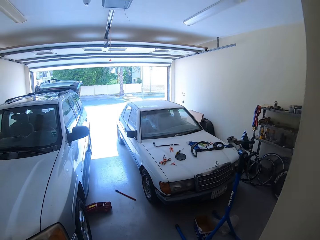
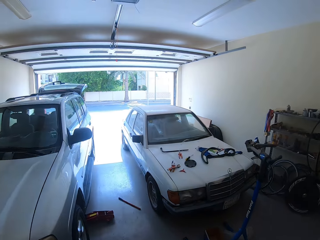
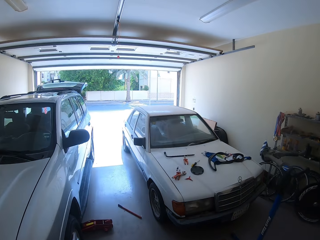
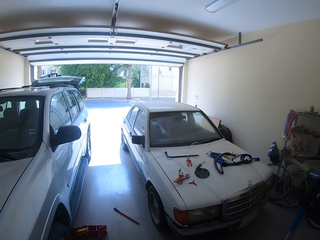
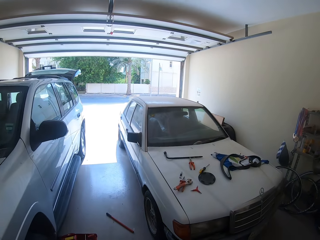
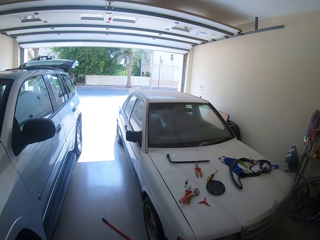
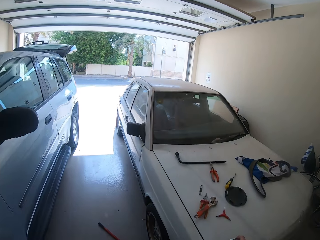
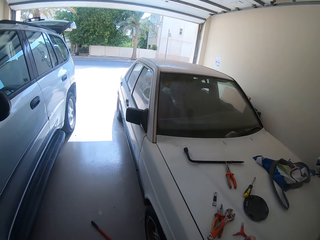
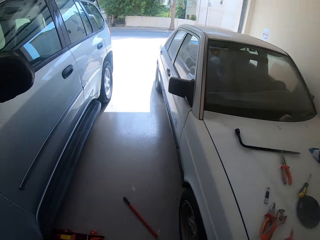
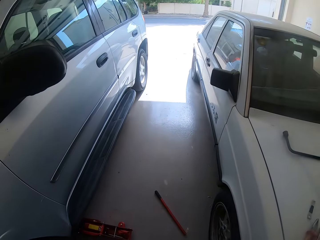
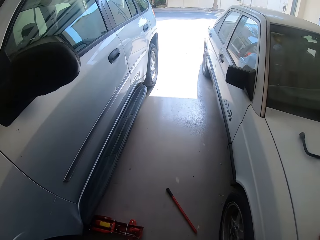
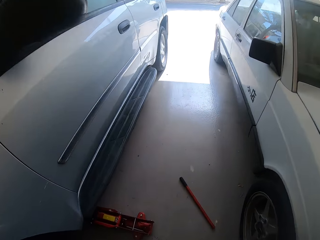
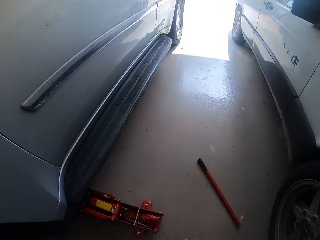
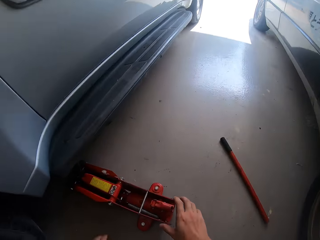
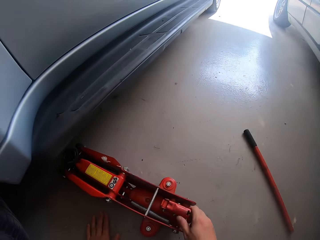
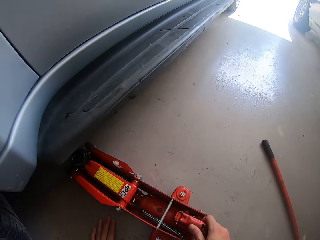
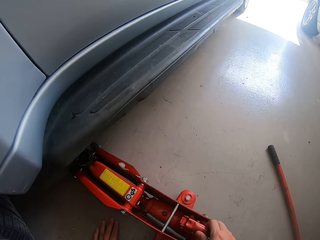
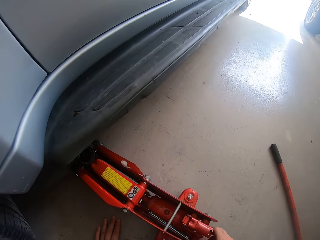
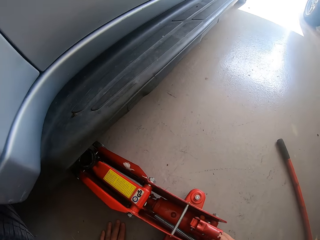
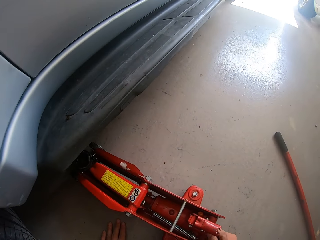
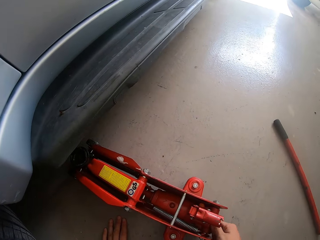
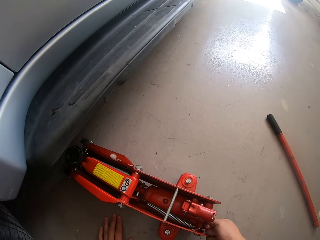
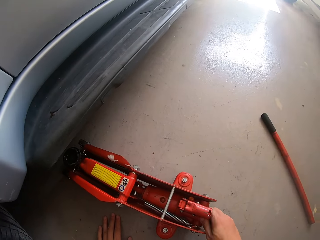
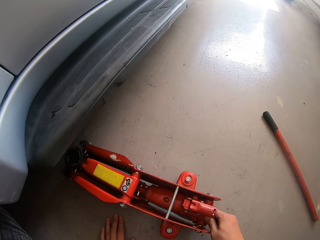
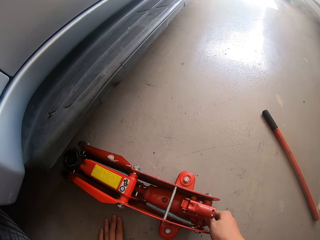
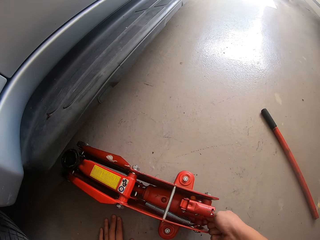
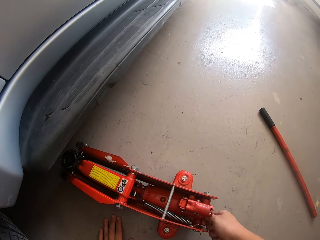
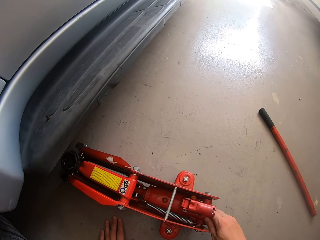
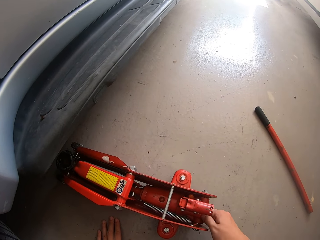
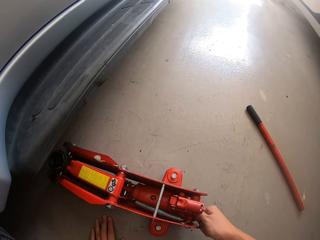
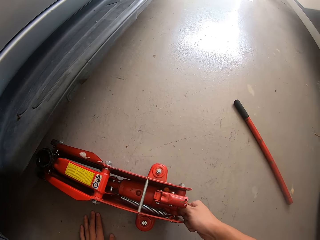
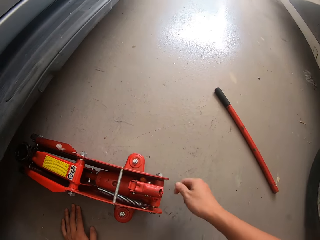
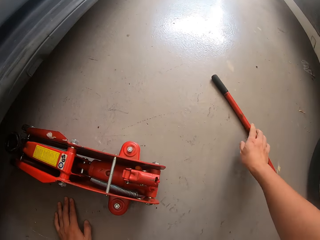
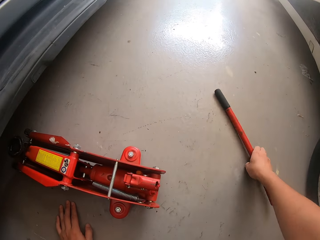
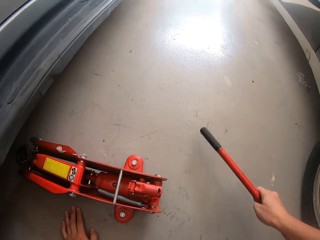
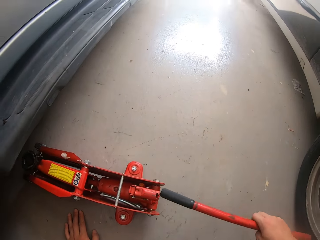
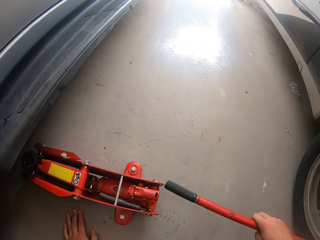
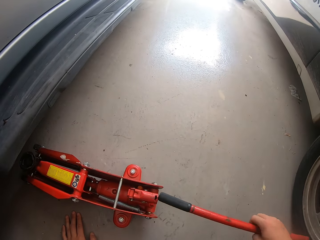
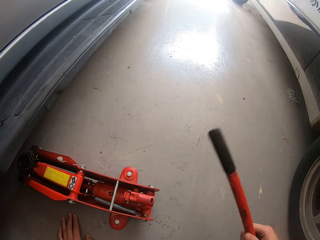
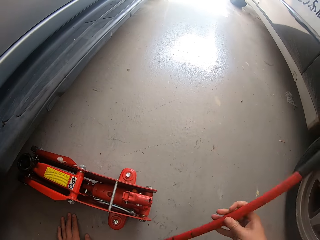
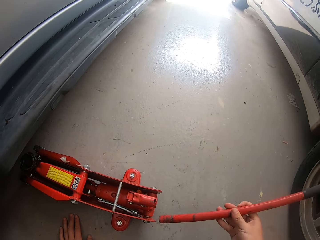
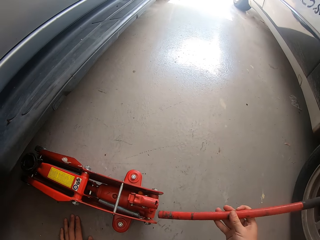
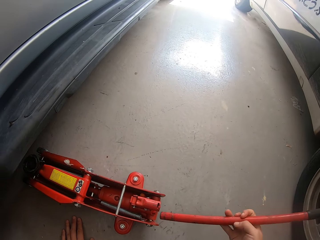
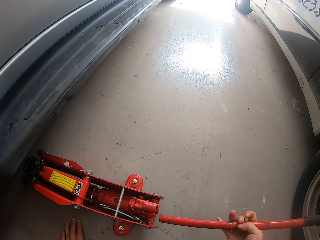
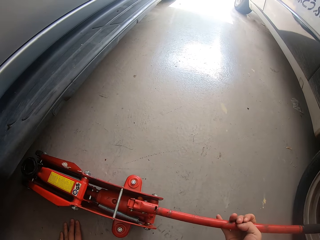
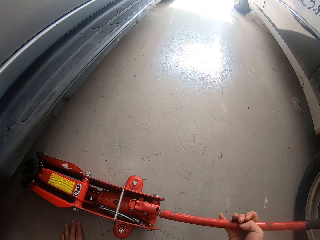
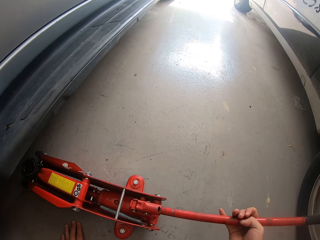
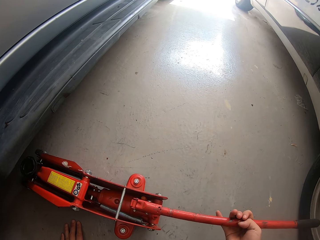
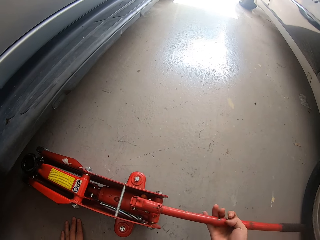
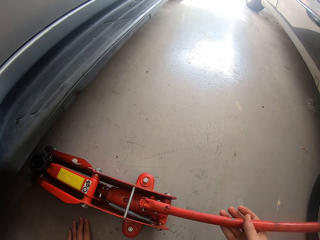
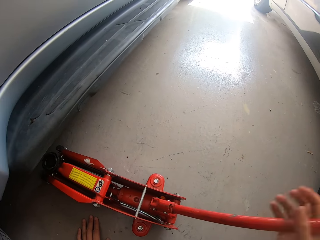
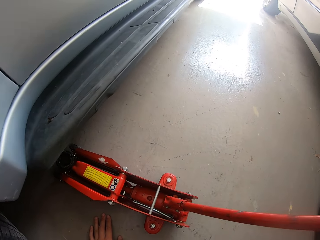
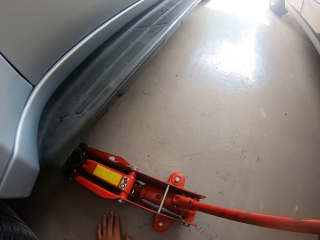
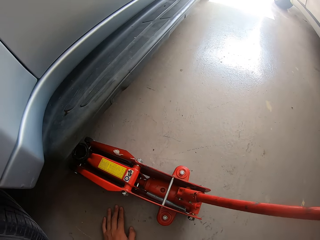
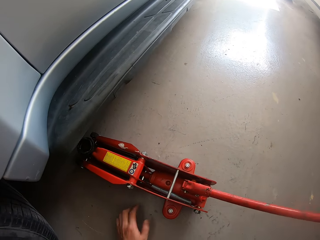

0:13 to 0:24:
The camera wearer puts a can on the vehicle. They adjust a carjack. They touch the carjack. They take a metal rod. They hold the car jack stick. They turn the metal rod. They put the metal rod in the carjack.

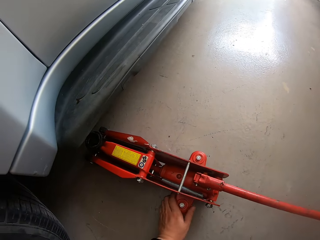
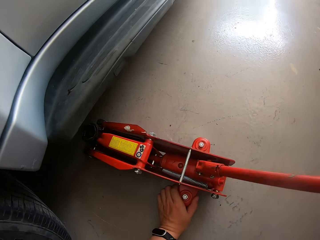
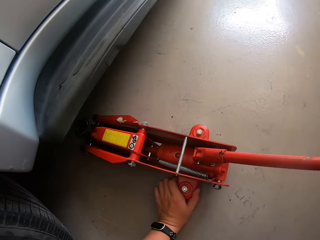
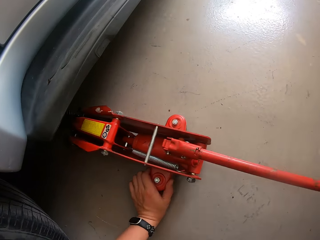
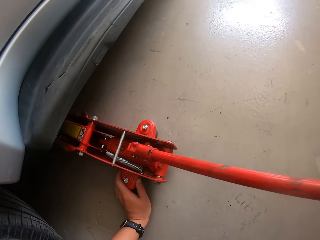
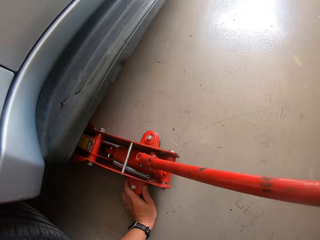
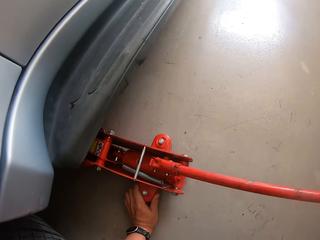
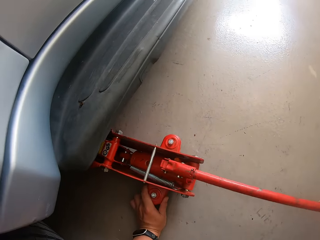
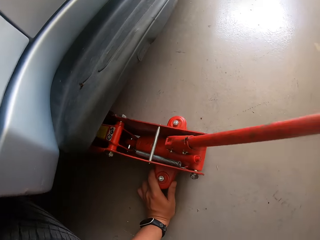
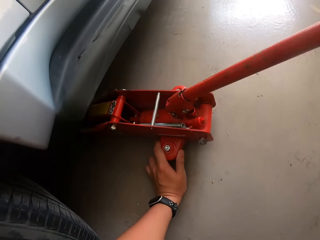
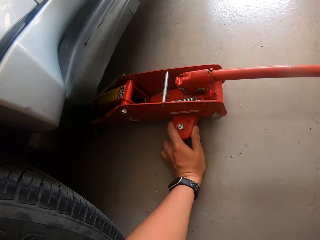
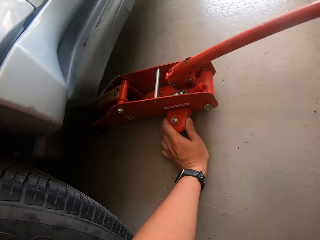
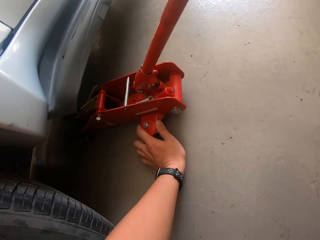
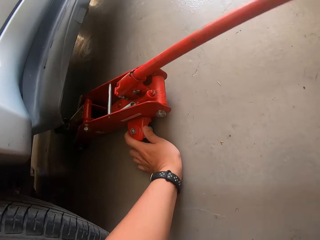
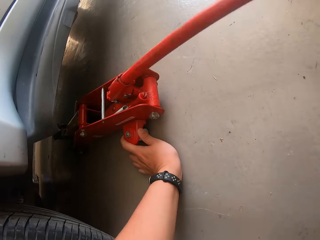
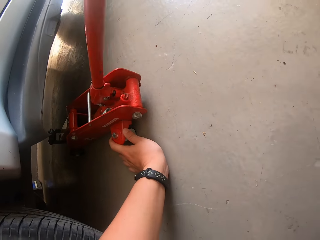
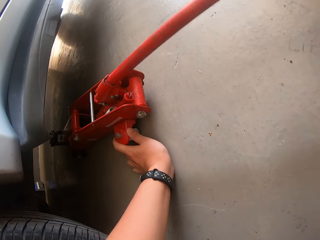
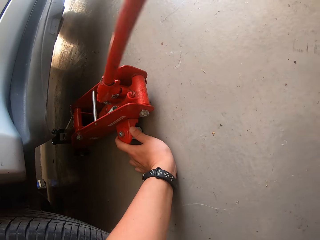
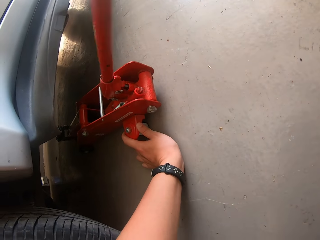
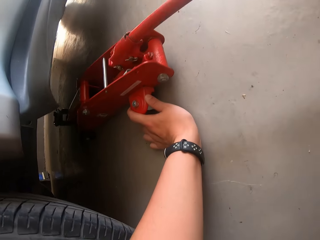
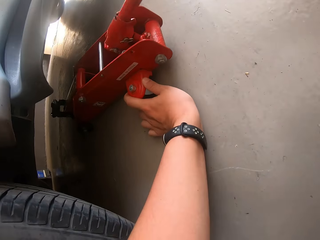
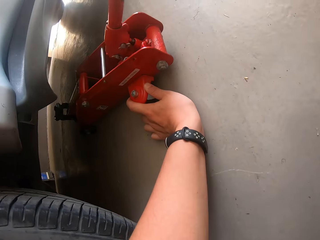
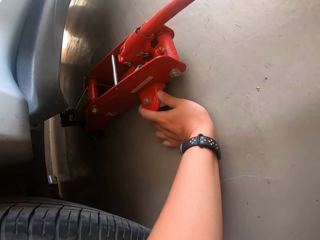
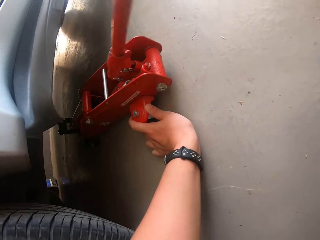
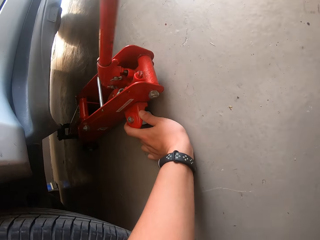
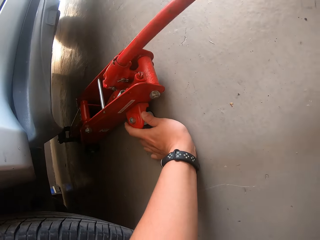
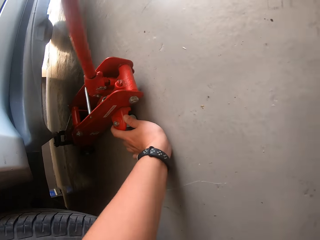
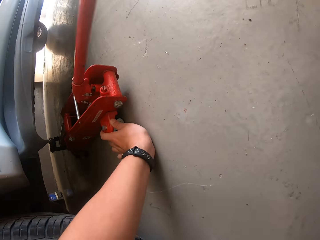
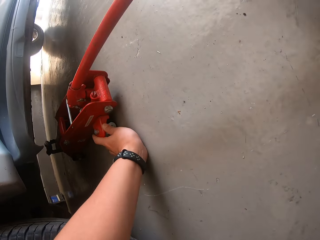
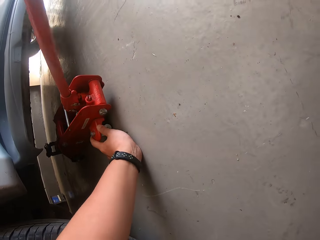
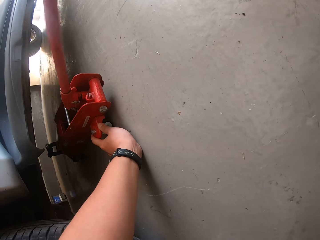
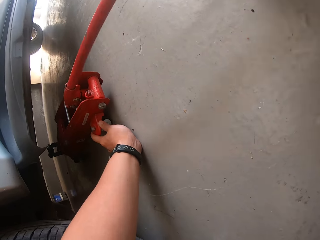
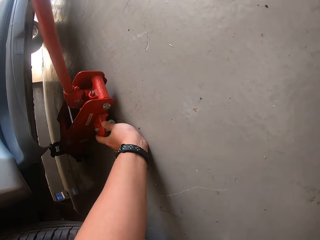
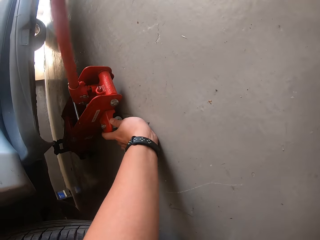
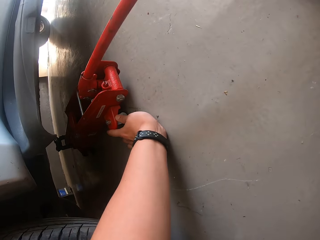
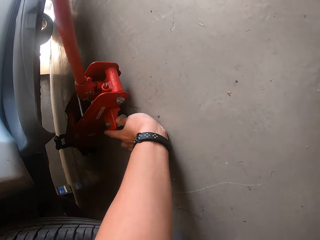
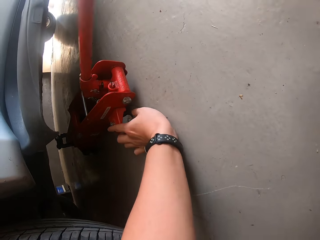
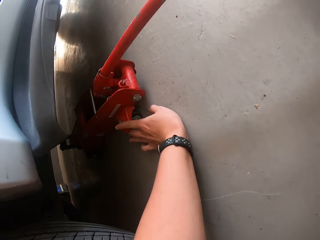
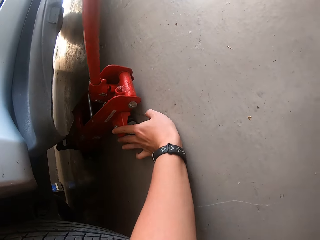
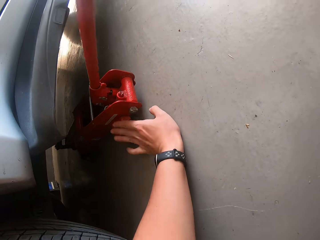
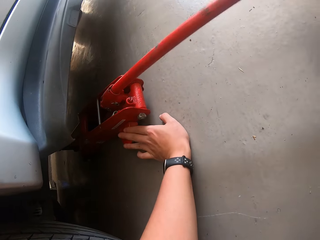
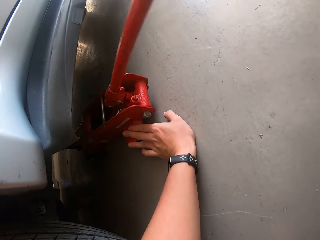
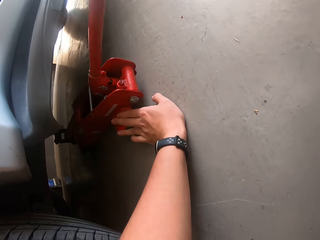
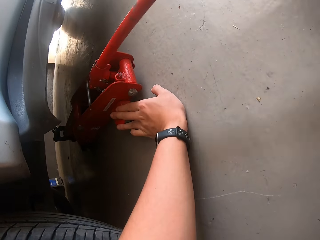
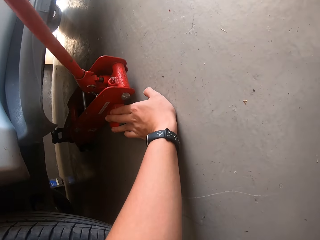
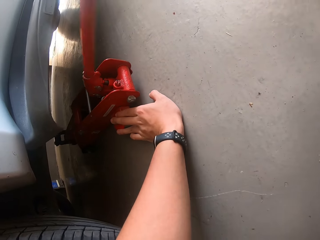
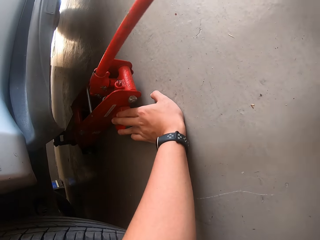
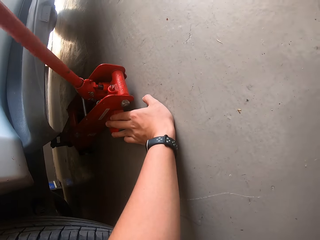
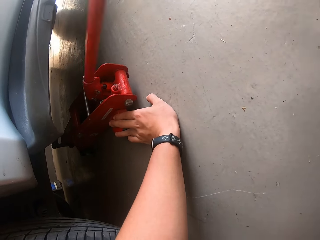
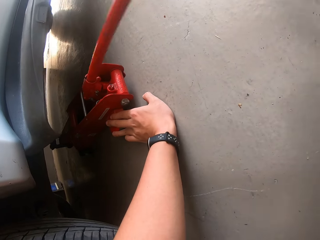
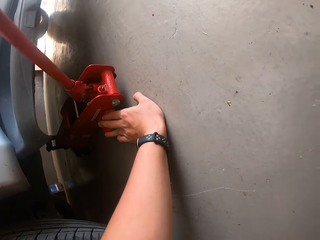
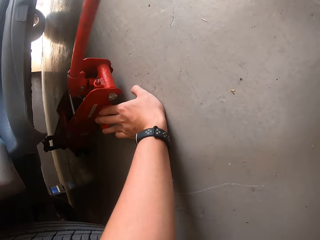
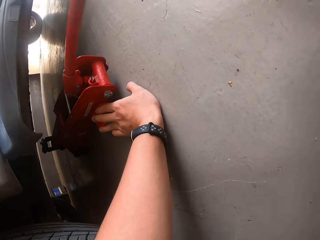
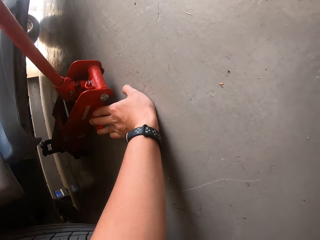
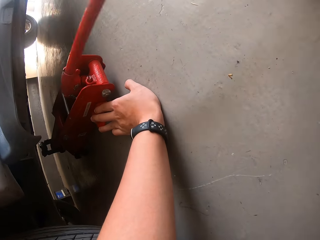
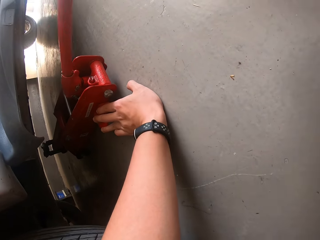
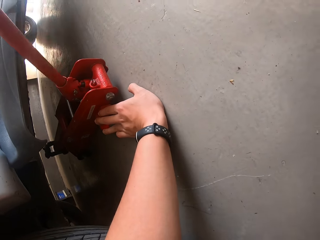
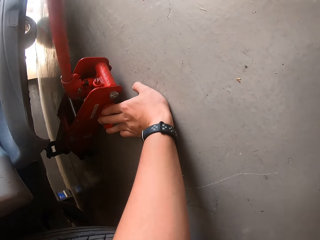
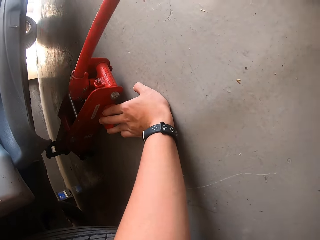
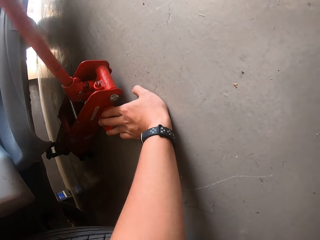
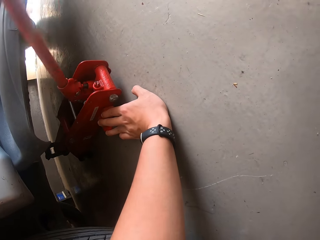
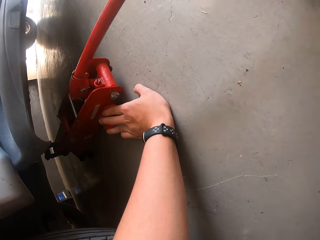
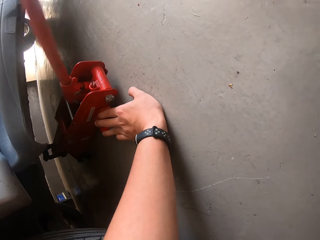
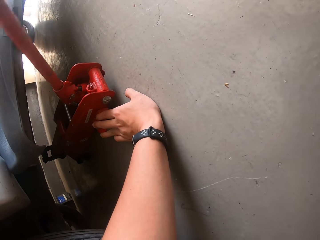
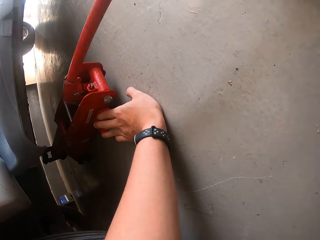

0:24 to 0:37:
The camera wearer pushes the carjack under the car. They operate the carjack. They lift the carjack.
